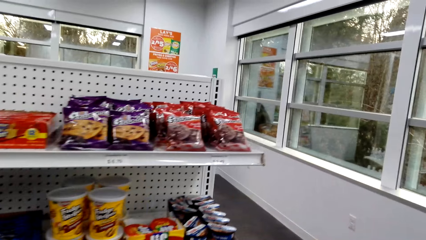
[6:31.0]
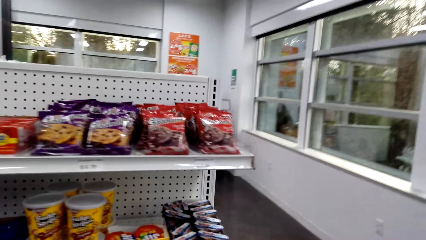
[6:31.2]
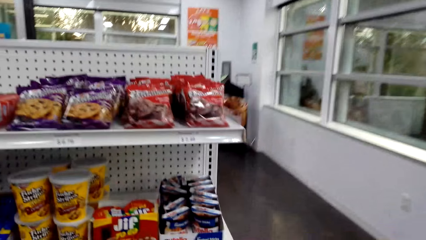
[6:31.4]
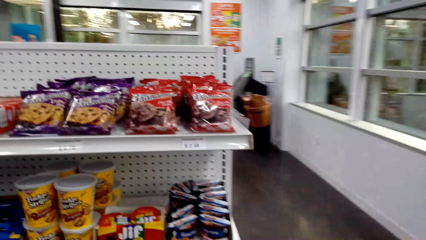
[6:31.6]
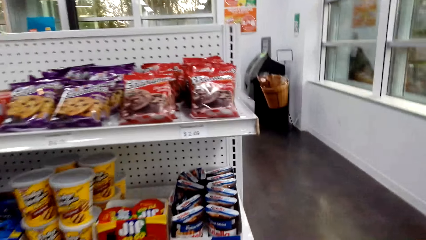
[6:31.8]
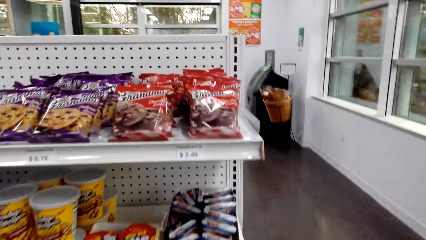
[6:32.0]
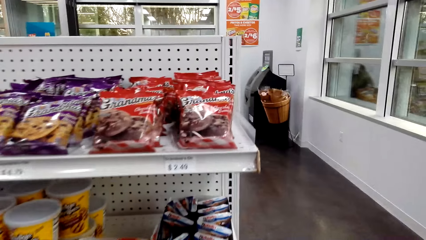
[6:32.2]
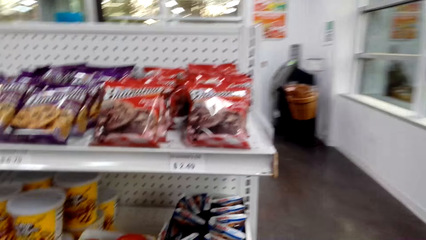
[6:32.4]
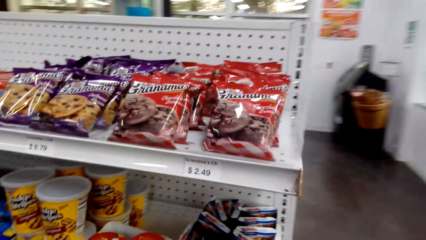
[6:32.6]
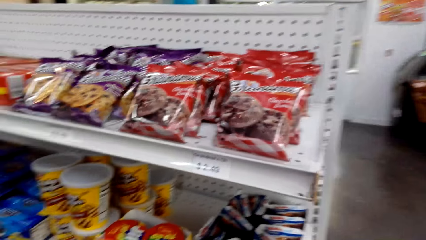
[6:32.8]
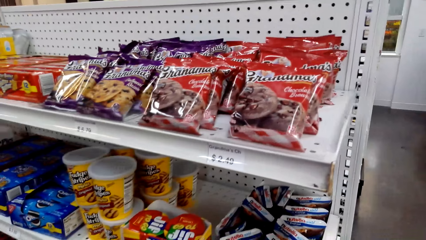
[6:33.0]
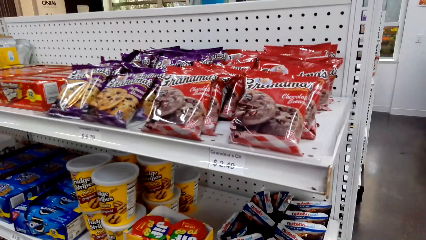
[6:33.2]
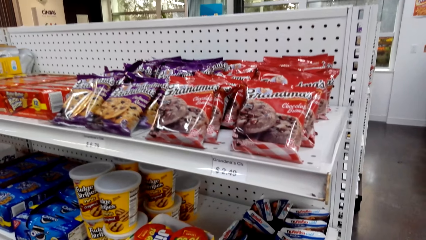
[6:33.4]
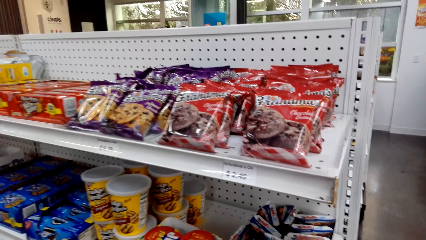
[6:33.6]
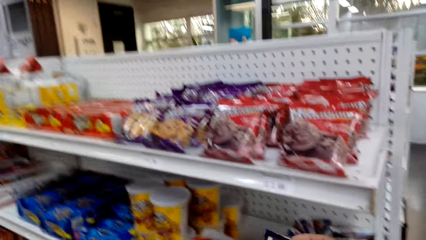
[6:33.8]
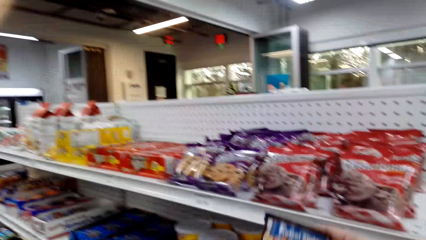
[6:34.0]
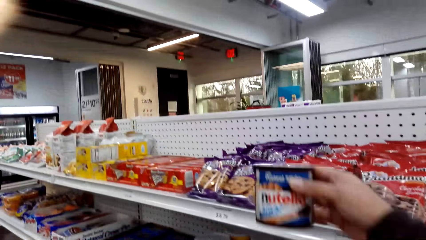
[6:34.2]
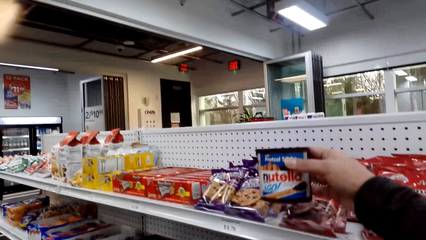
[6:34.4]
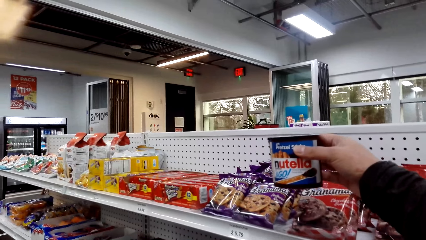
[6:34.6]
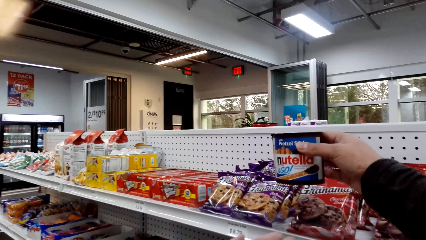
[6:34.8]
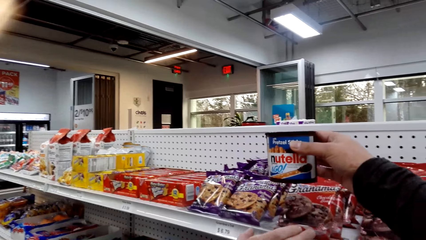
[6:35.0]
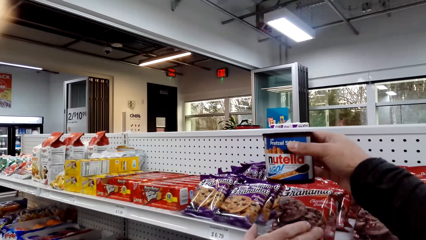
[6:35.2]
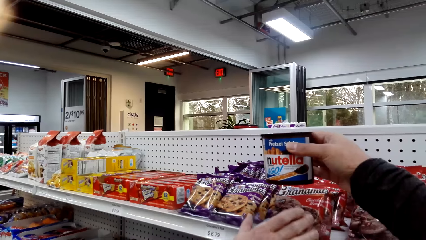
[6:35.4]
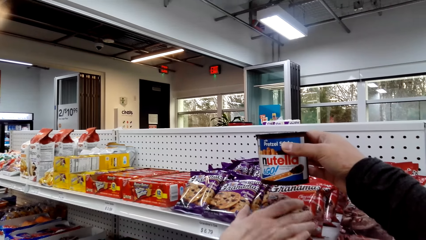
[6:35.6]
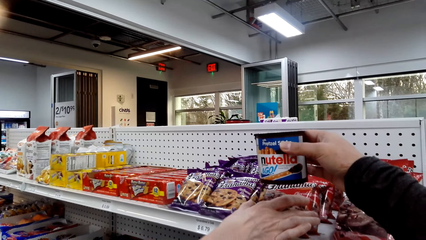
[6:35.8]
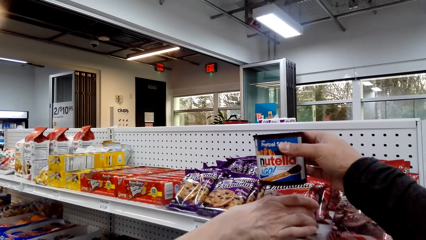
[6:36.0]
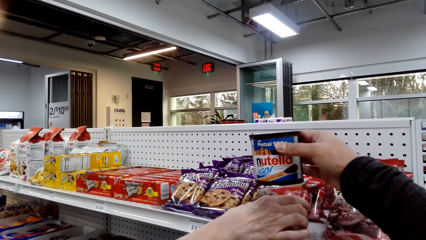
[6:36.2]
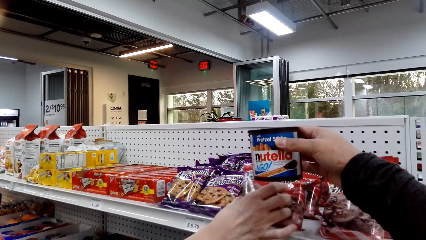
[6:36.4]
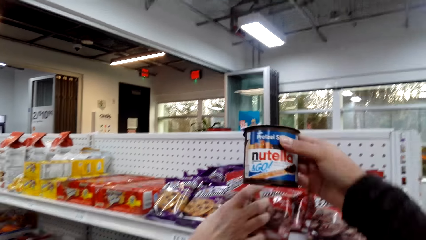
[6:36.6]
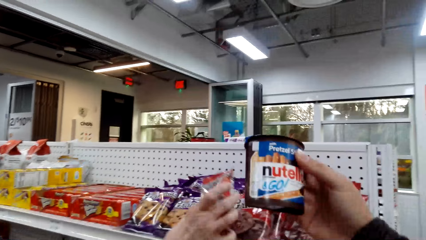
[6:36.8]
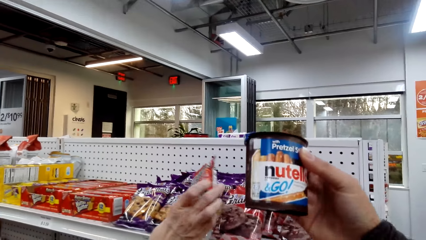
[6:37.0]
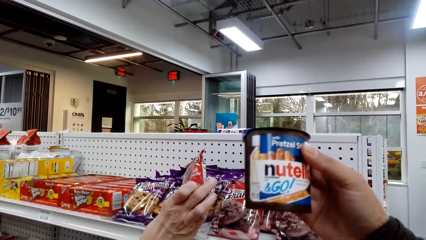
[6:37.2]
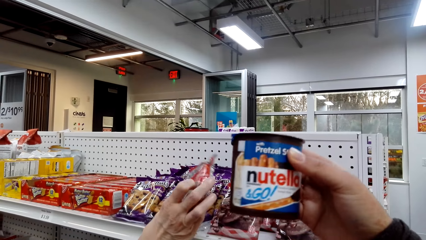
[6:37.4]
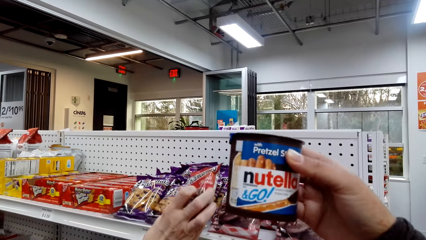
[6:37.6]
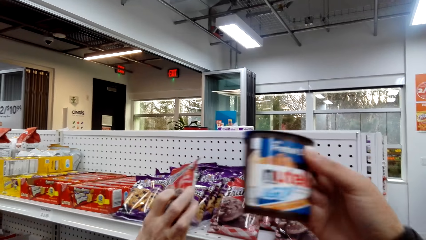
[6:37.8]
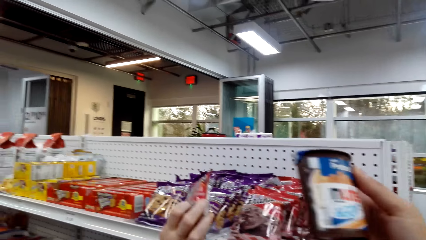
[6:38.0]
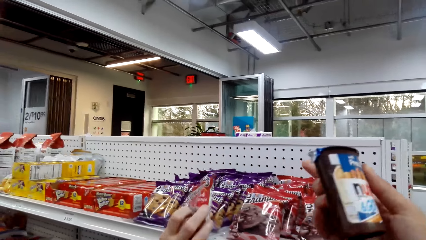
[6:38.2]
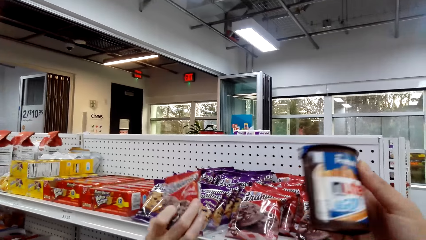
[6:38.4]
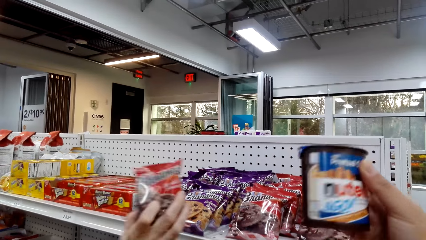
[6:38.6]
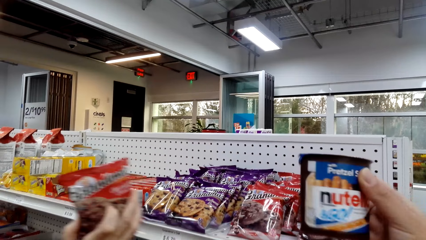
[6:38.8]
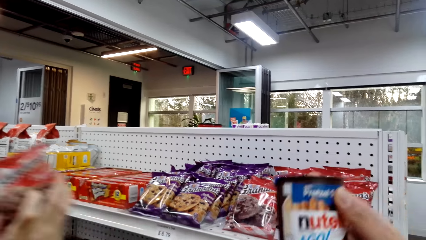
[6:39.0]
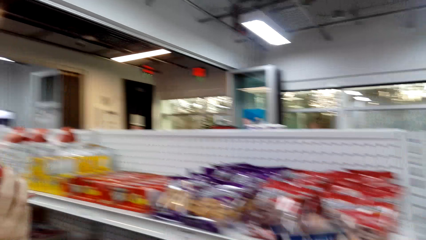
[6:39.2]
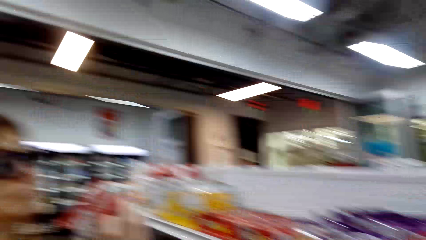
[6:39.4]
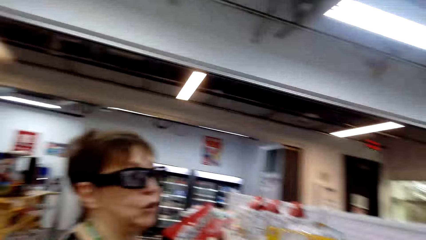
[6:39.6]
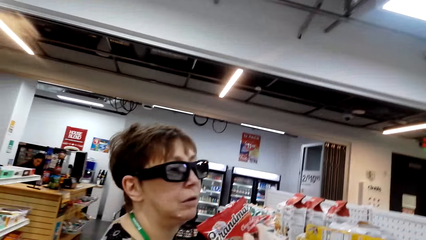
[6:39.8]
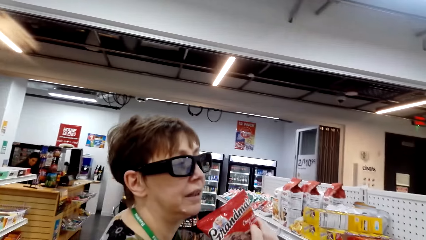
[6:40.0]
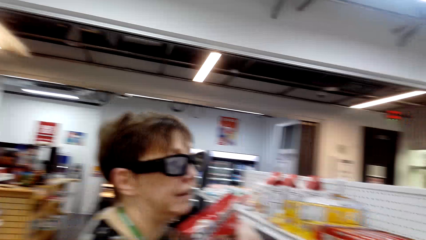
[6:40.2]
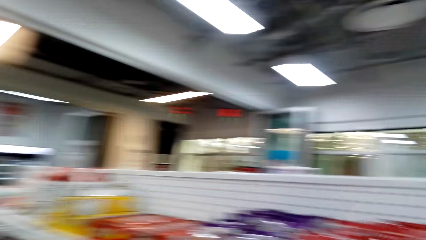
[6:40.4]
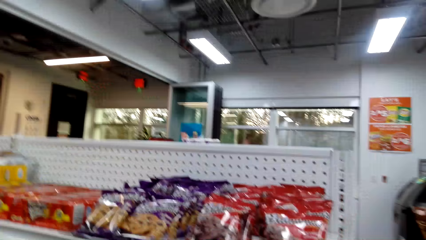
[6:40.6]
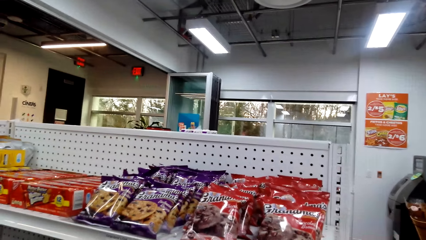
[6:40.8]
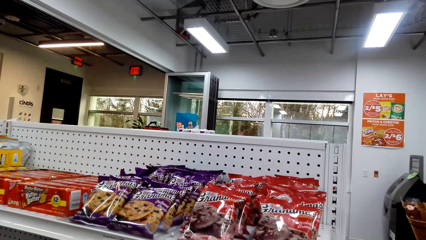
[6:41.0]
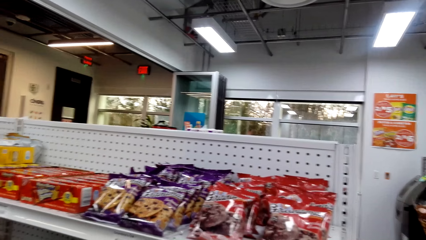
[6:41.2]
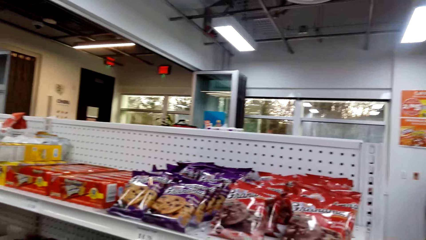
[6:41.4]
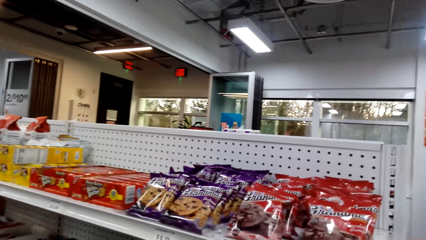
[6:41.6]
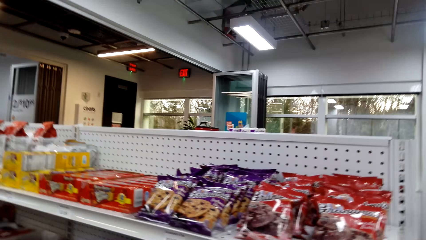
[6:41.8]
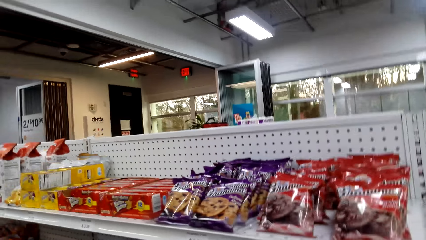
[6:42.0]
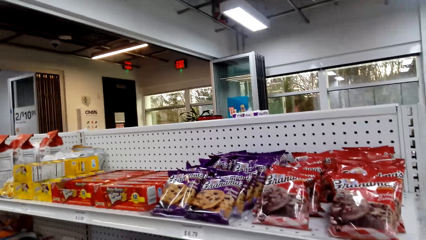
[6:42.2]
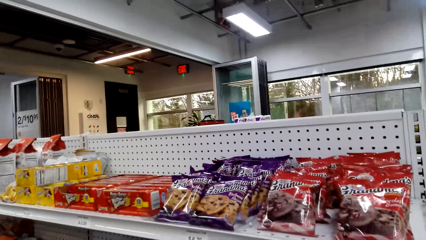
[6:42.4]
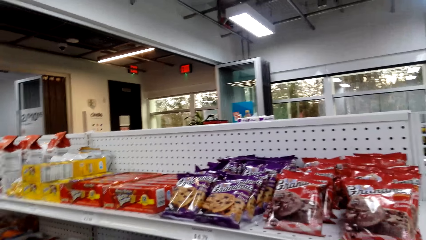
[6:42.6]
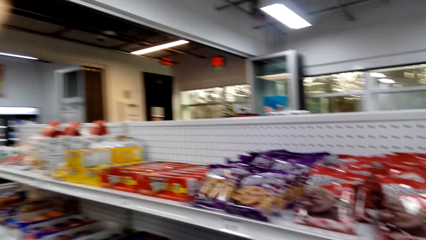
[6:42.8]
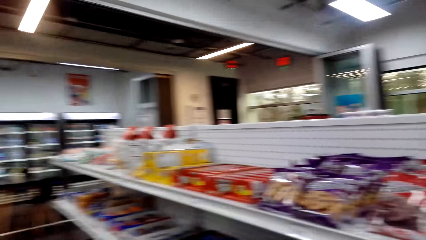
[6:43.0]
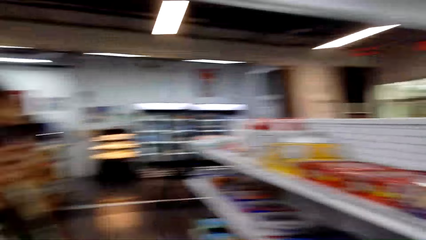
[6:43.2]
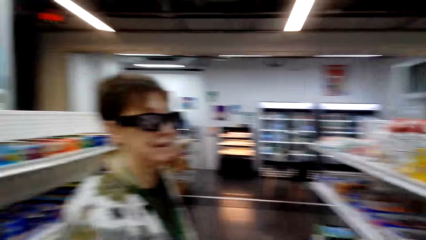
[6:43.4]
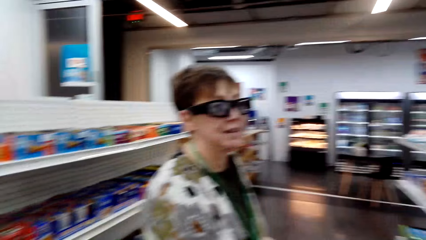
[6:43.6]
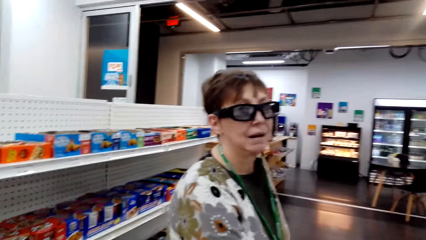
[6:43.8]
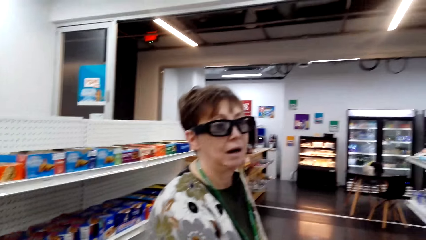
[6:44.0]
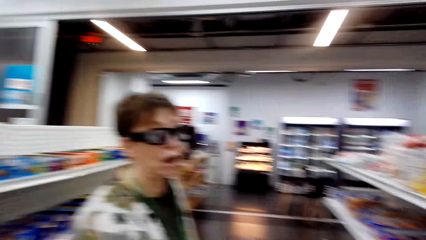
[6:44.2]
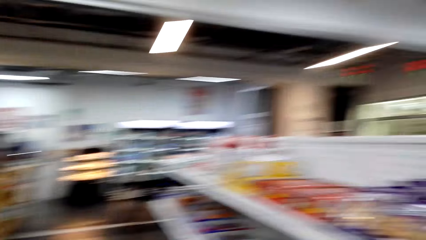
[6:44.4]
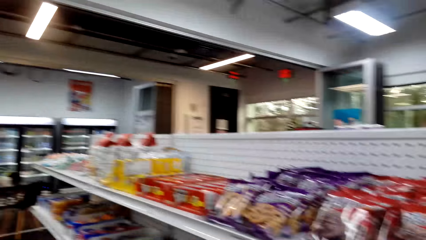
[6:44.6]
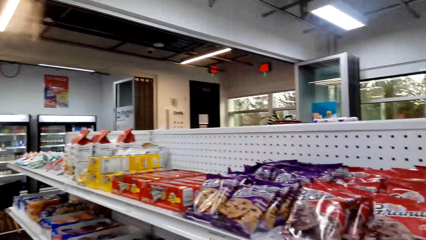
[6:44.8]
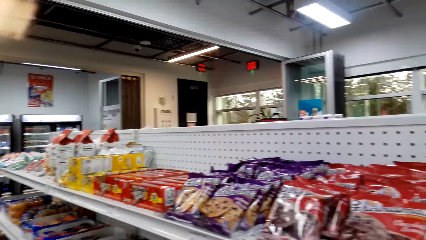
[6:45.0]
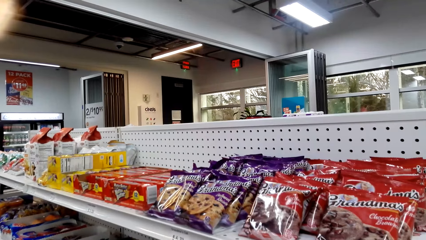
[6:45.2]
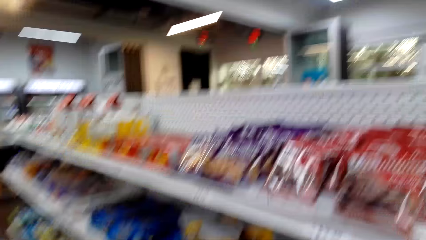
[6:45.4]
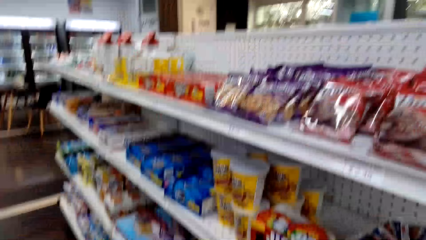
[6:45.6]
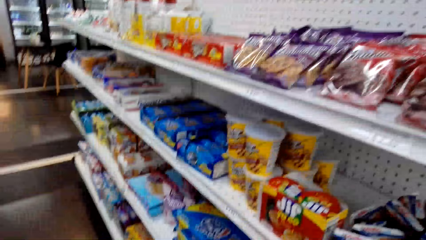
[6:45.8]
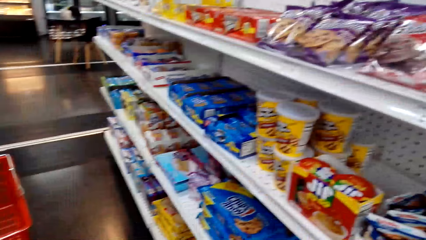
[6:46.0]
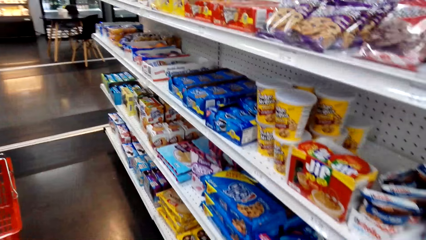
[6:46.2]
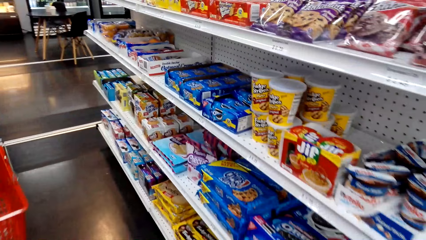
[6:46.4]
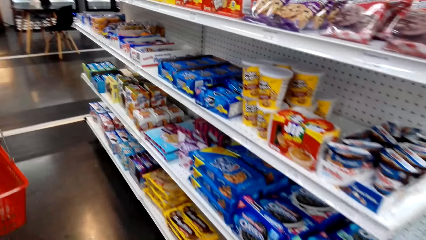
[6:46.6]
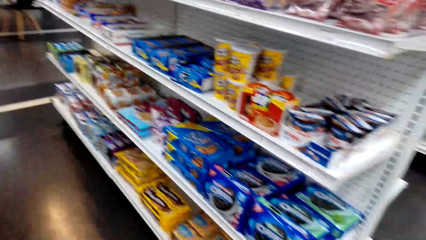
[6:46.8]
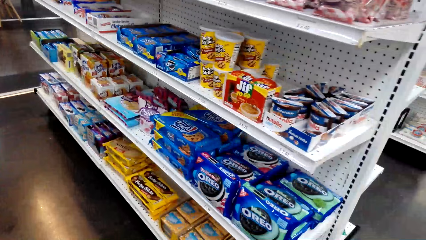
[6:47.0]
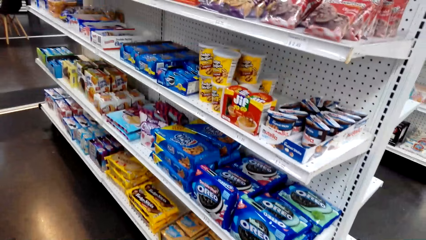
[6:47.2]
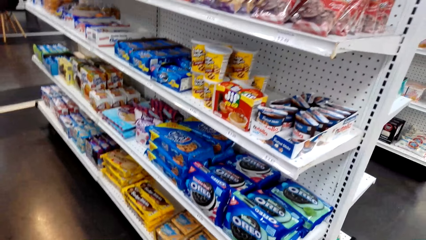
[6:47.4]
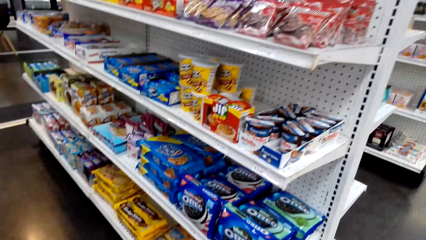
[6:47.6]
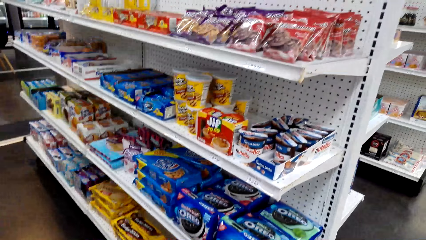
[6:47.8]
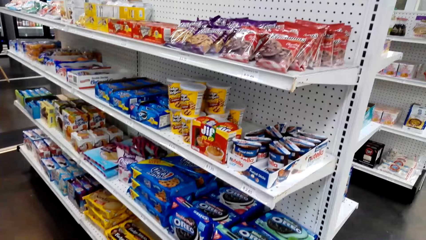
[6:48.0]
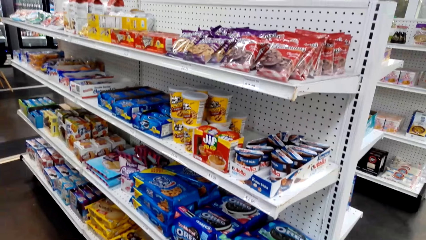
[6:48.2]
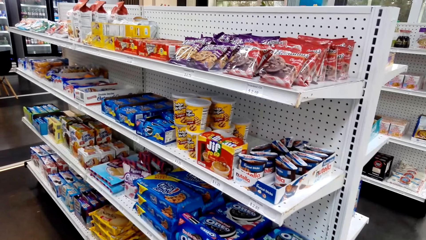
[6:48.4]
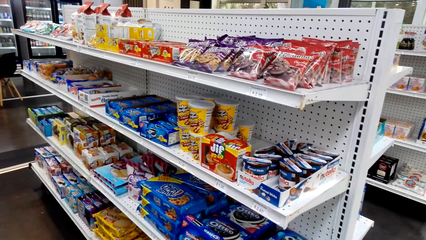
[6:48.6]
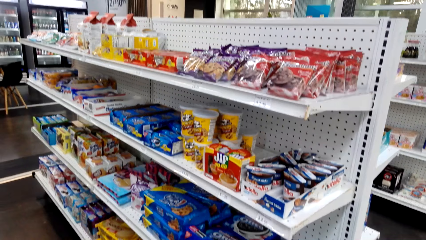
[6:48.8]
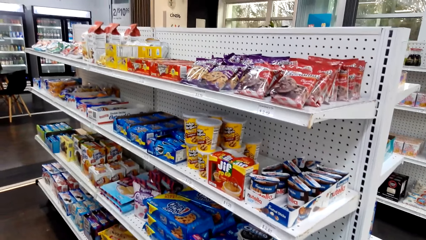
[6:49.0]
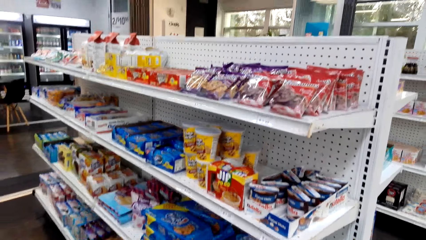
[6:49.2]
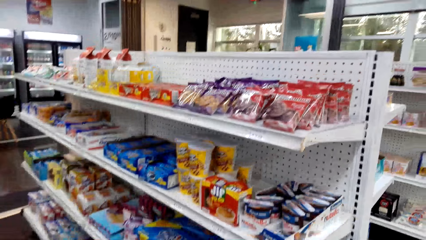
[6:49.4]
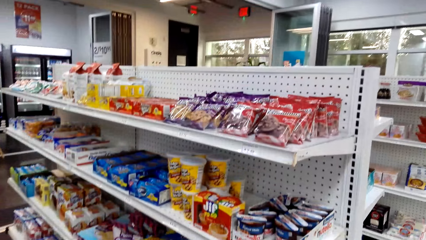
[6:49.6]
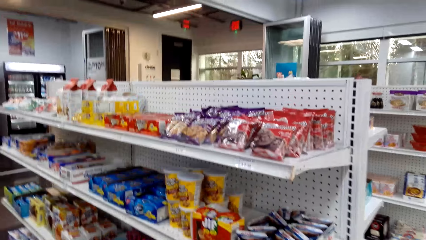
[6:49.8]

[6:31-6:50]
The camera wearer walks around and looks around. They lift the chocolate can up. A woman picks up the sachet. The camera wearer examines the chocolate can. The woman examines the chocolate can. The camera wearer looks around.
